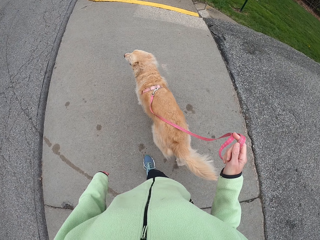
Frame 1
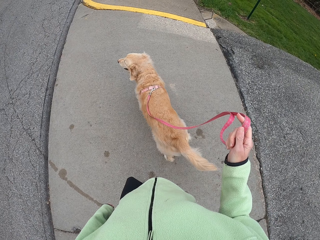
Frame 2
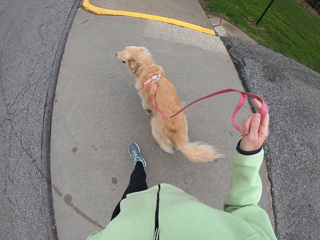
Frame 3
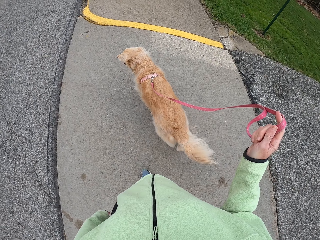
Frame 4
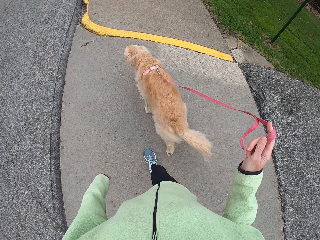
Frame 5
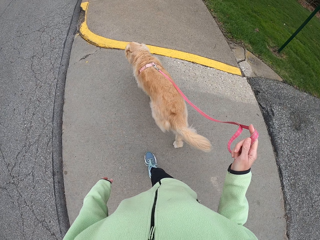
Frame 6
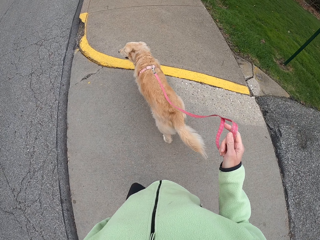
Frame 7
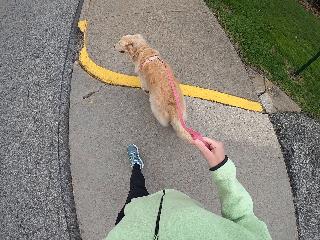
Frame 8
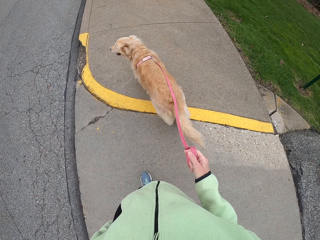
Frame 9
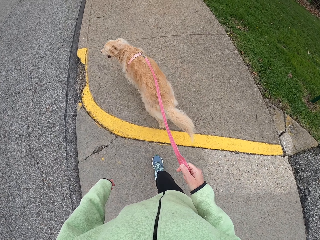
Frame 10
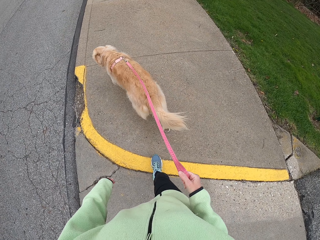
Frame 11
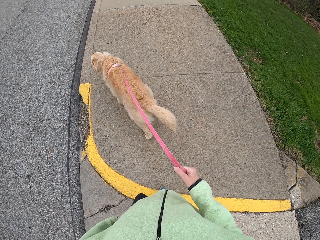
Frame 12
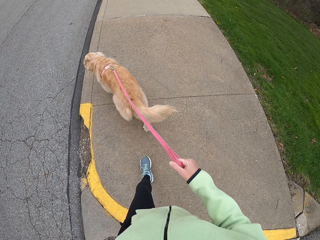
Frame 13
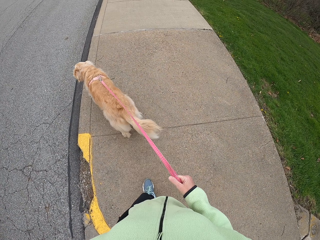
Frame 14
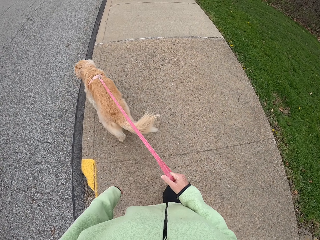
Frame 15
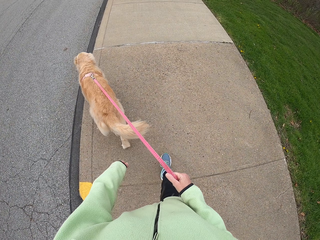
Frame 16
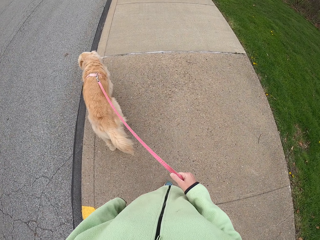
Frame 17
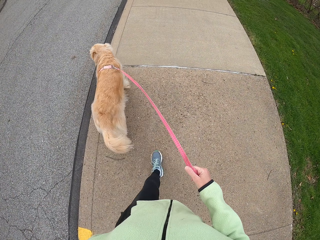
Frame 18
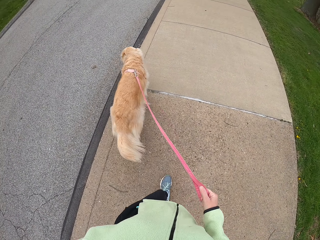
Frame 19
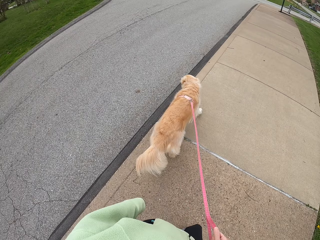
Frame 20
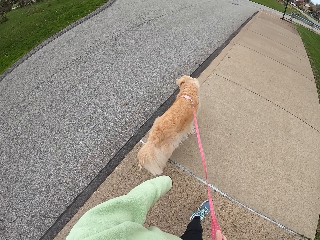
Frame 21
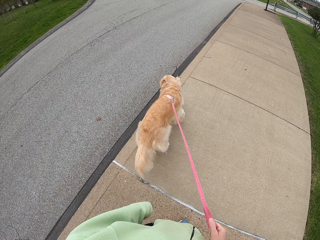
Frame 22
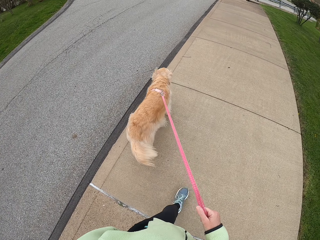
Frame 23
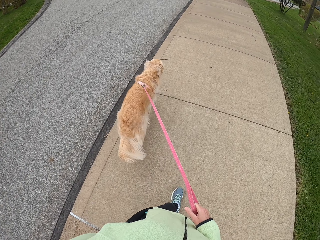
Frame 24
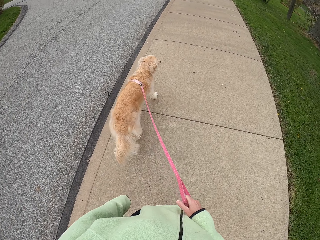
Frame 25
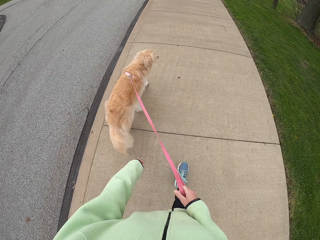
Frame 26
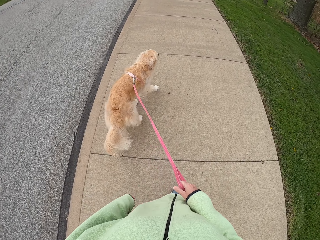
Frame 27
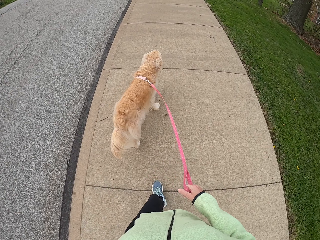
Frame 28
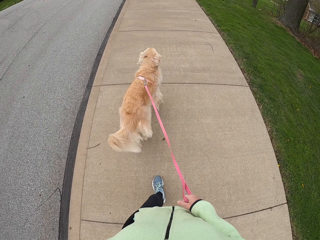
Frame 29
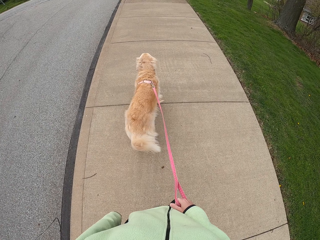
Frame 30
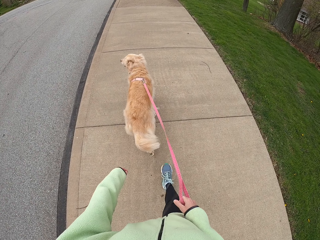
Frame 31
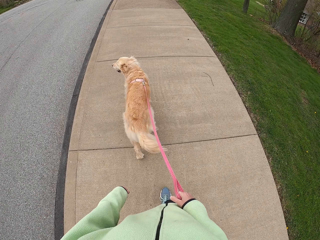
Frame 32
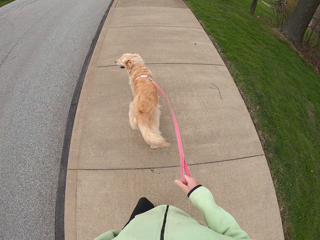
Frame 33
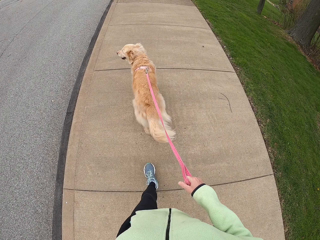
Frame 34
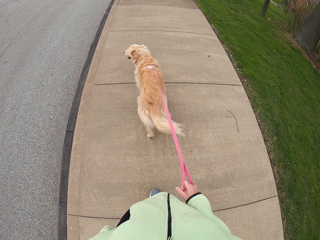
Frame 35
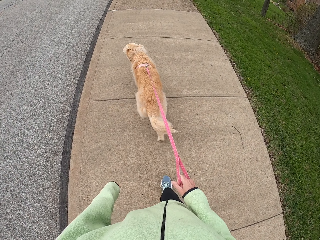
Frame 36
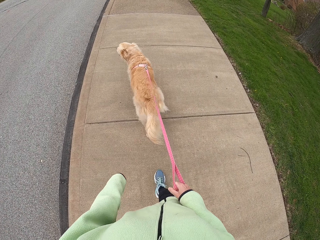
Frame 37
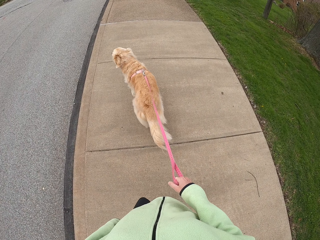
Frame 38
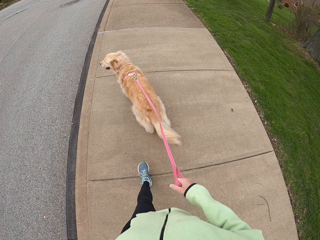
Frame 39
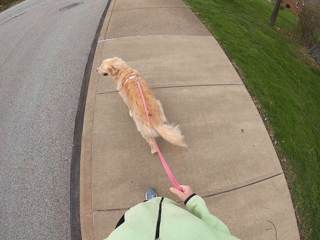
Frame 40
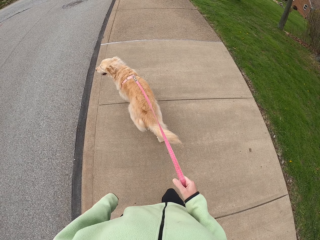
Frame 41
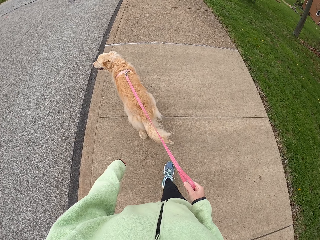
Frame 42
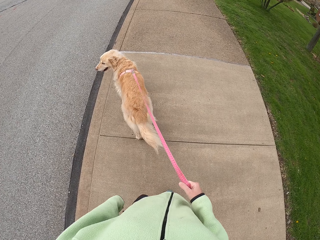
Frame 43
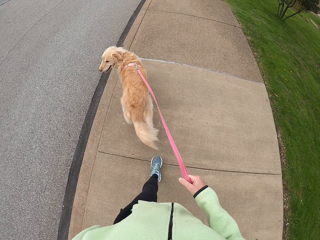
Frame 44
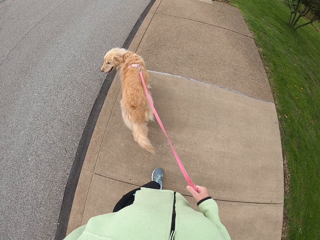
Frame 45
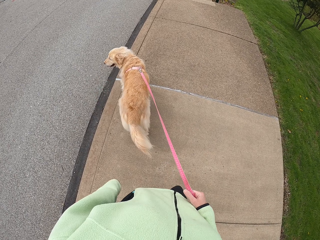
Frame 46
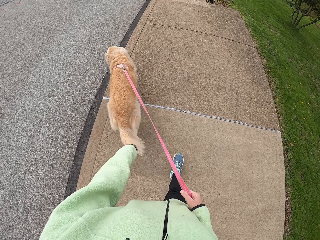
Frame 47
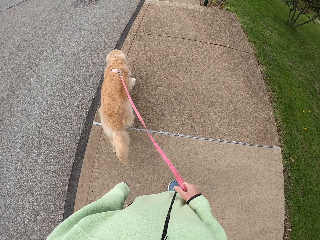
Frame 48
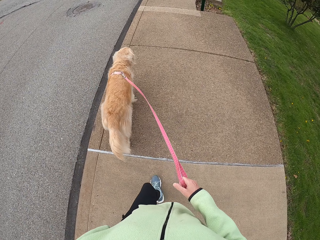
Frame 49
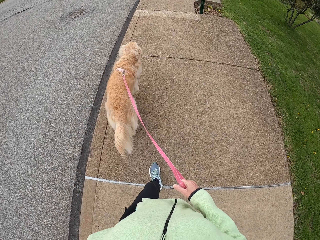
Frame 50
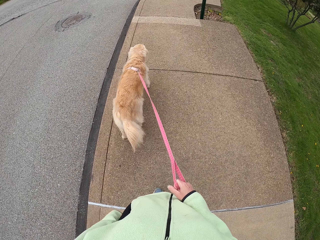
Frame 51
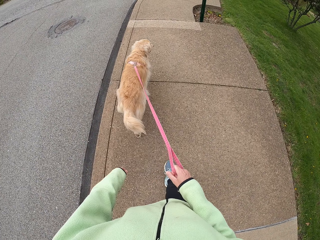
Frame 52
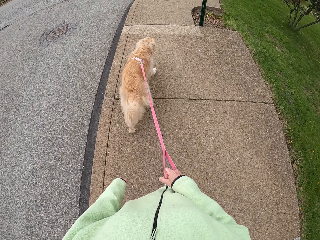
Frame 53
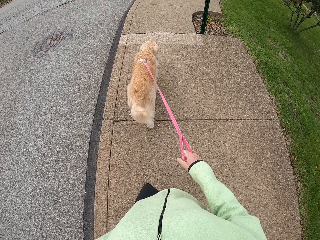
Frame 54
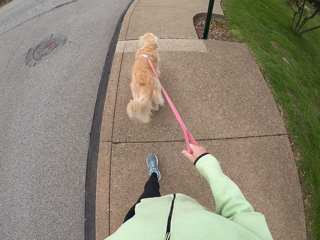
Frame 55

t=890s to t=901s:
The camera wearer raises the dog leash. They move a hand up. They walk. They move a hand down. They walk on a pavement holding the dog leash. They look around. They walk on the pavement holding the dog leash.

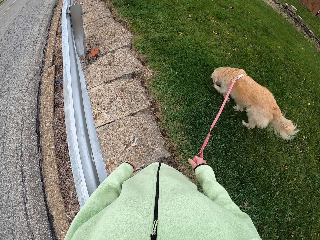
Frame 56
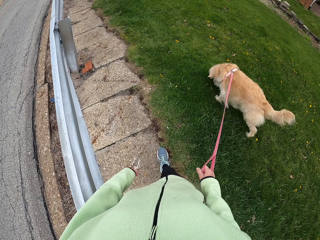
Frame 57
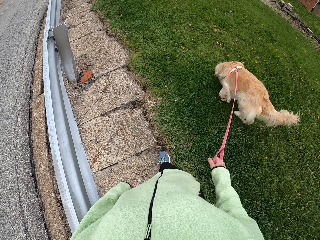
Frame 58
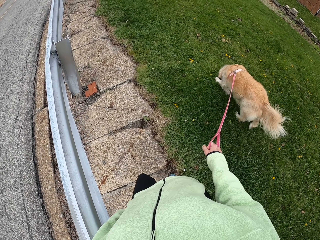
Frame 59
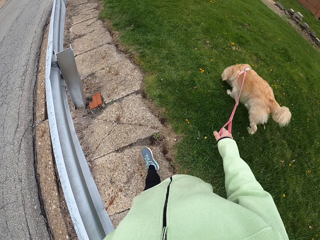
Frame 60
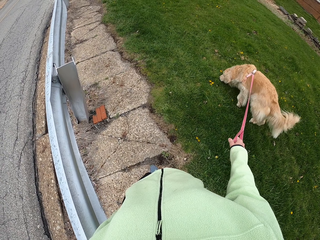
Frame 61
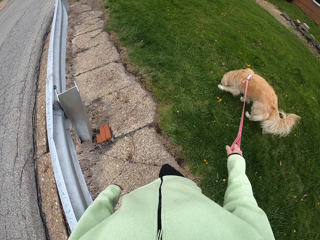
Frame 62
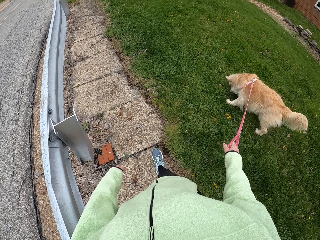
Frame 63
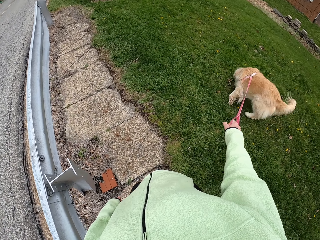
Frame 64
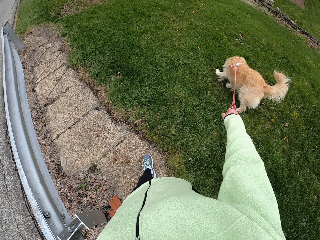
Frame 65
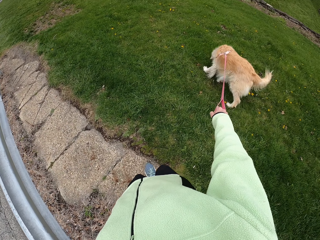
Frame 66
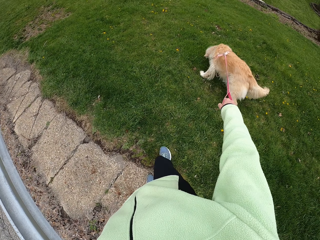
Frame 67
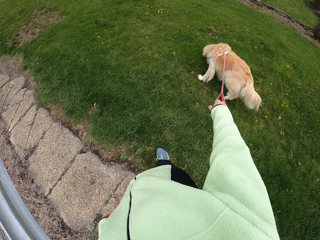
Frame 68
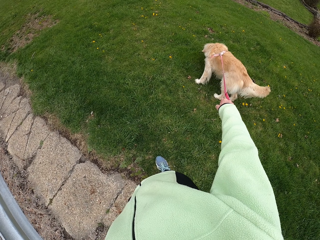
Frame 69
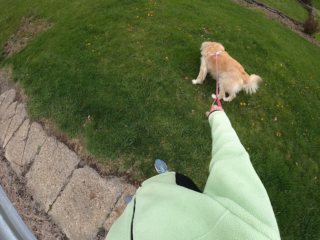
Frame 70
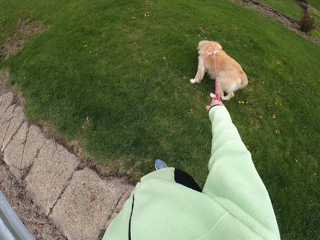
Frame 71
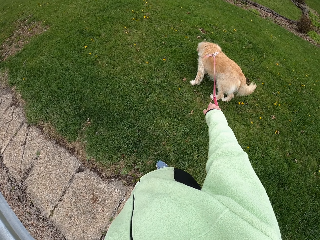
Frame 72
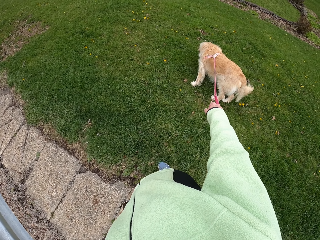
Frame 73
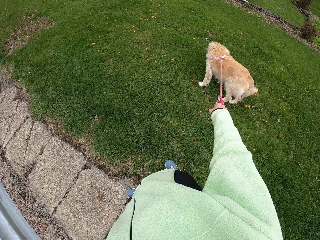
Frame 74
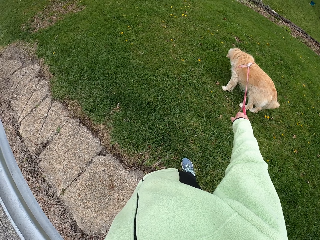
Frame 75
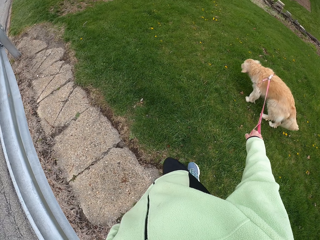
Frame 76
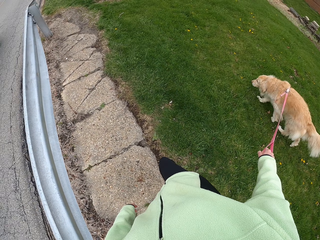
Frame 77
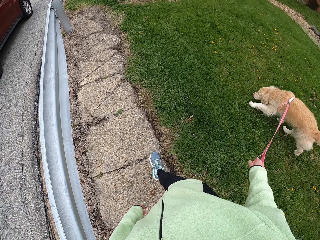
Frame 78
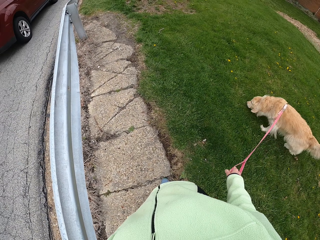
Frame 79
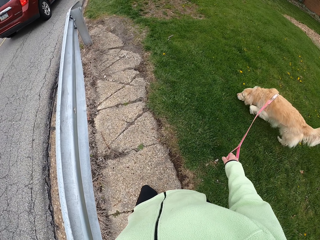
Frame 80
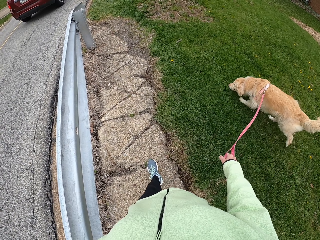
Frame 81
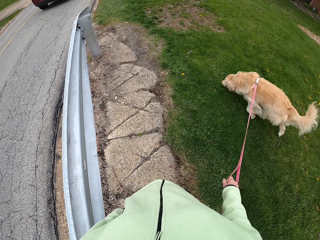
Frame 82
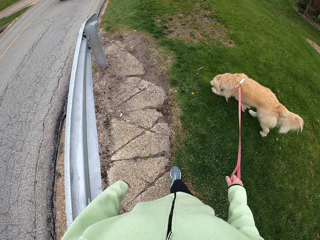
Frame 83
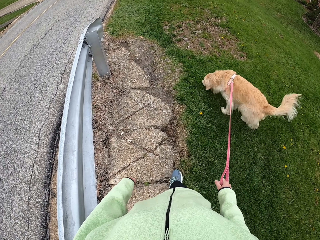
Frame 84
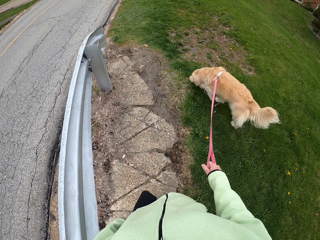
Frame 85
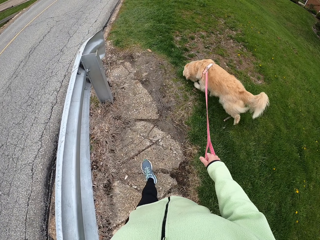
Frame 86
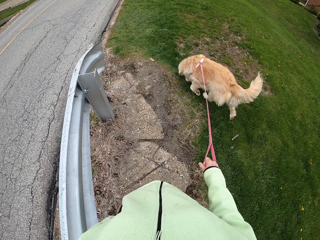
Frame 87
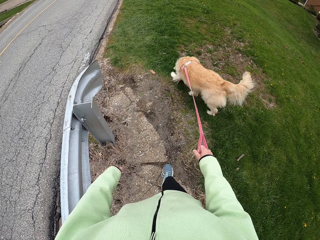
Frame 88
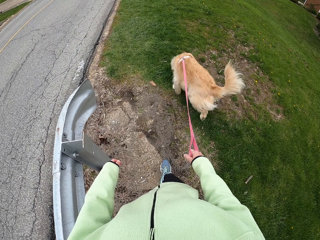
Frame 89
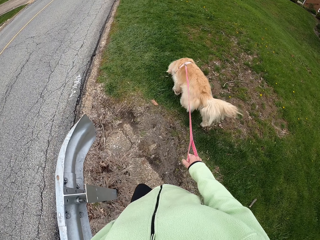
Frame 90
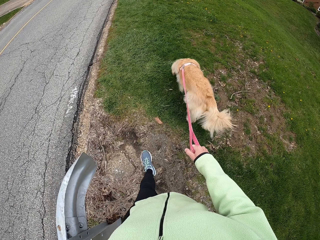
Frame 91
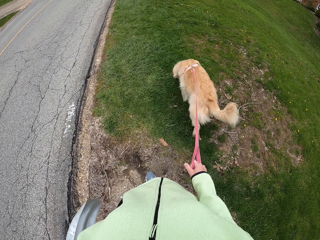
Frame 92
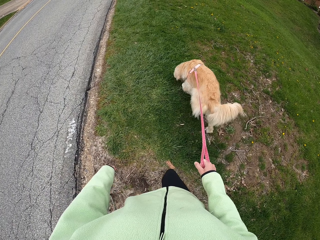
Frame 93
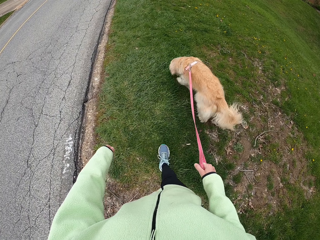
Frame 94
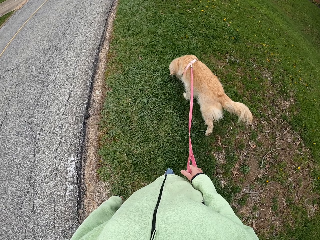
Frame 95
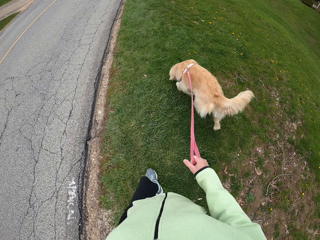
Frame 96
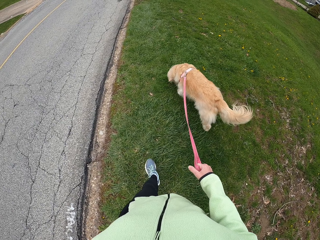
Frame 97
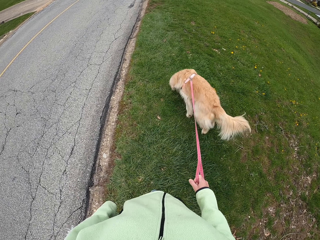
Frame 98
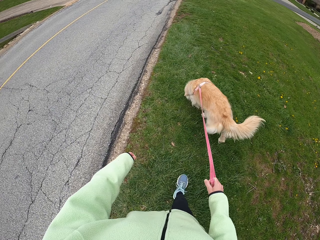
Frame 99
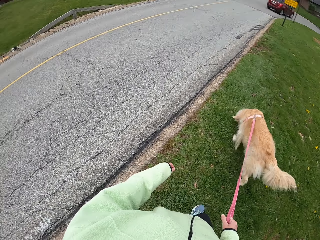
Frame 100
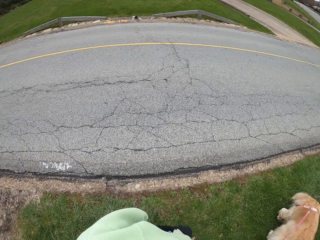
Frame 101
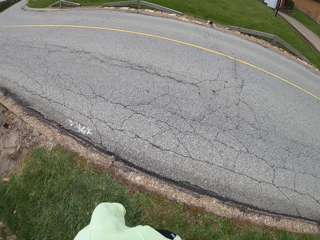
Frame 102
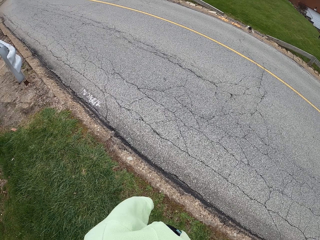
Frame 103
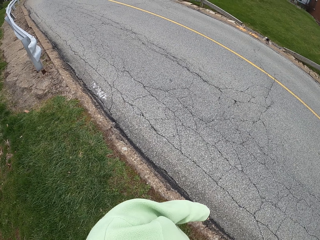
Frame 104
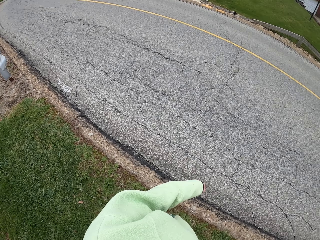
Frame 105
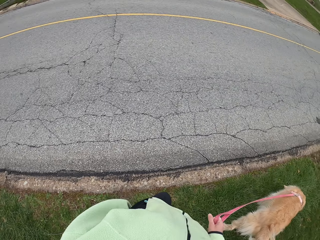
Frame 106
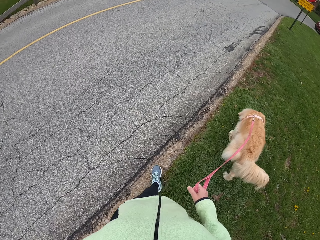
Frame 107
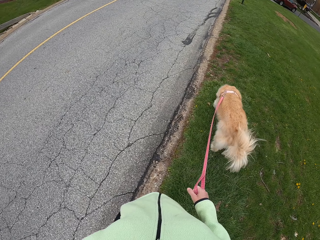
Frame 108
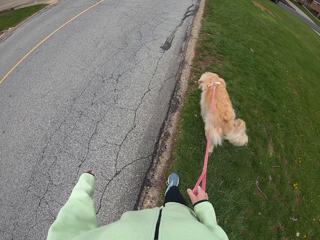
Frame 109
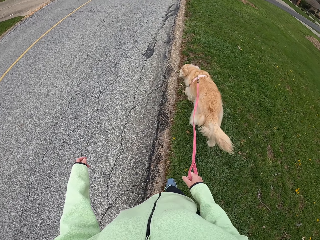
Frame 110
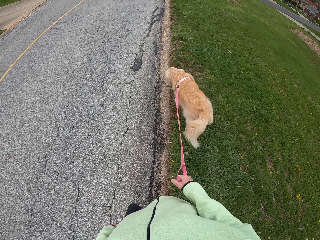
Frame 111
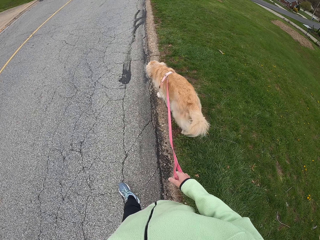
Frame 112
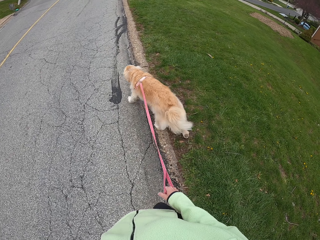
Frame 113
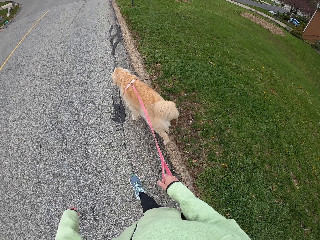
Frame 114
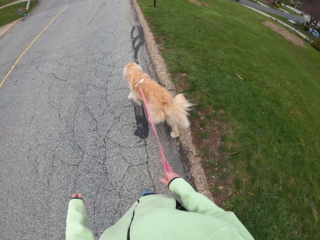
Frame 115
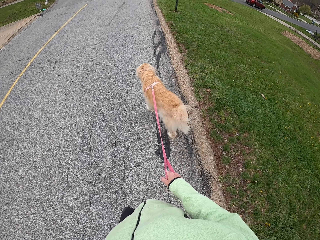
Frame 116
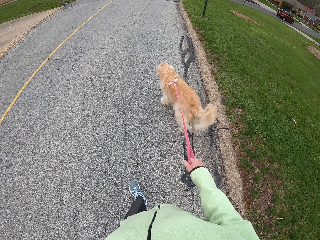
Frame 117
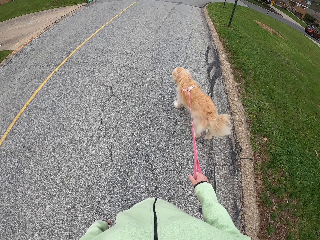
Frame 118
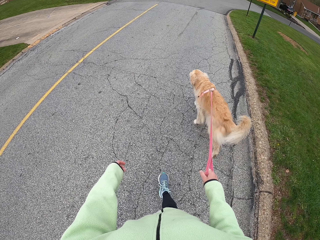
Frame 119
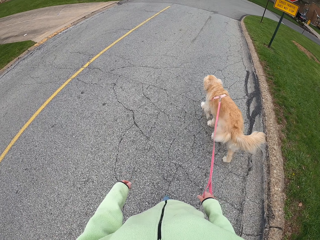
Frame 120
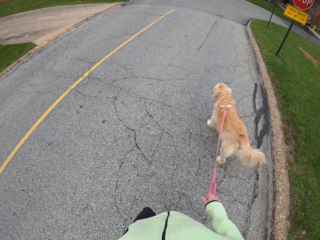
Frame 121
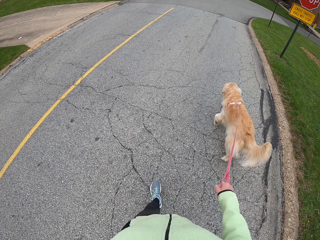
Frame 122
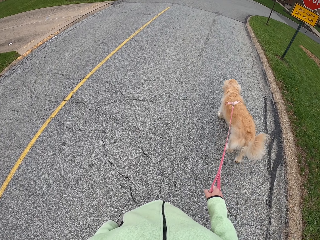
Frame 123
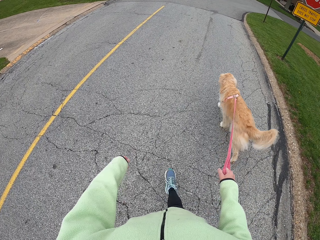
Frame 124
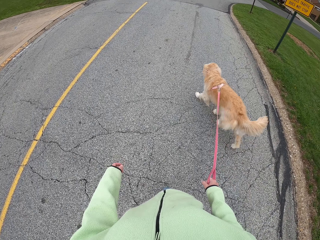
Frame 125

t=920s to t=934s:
The camera wearer stops walking. They walk on a pavement holding a dog leash. They walk on grass holding the dog leash. They look around. They look around again. They walk on a road holding the dog leash.
